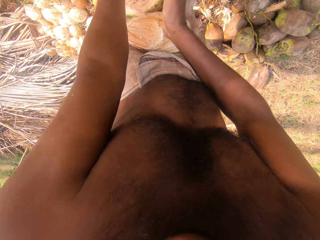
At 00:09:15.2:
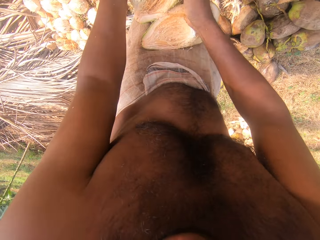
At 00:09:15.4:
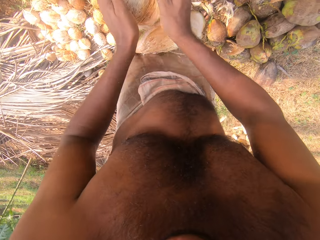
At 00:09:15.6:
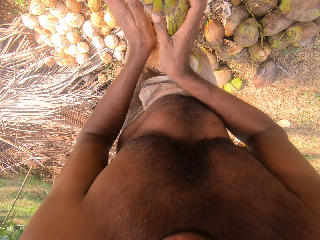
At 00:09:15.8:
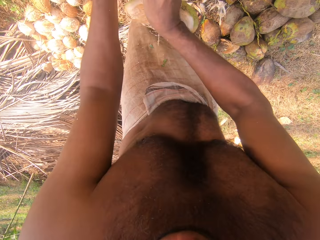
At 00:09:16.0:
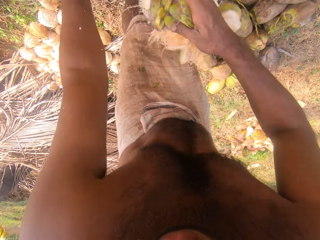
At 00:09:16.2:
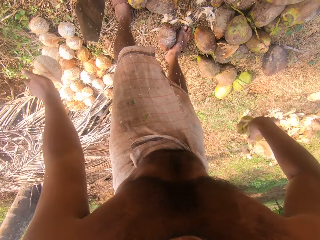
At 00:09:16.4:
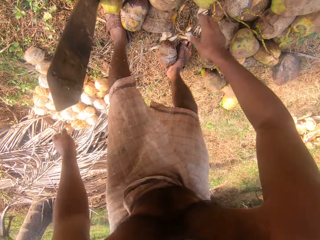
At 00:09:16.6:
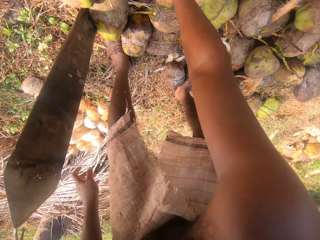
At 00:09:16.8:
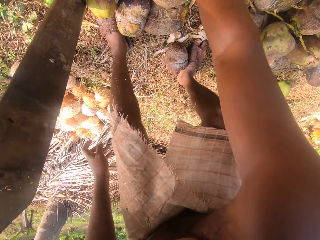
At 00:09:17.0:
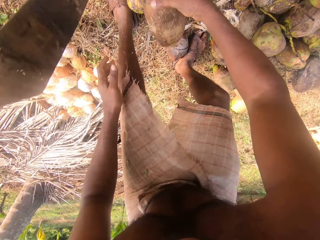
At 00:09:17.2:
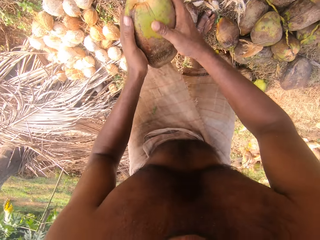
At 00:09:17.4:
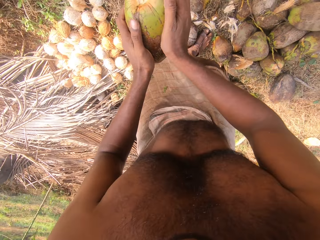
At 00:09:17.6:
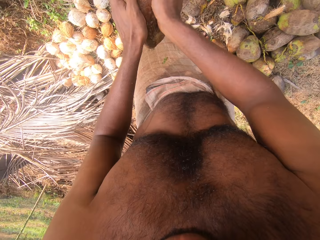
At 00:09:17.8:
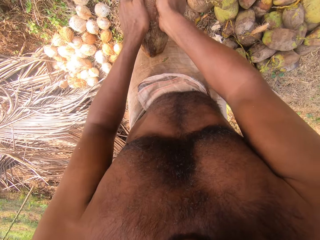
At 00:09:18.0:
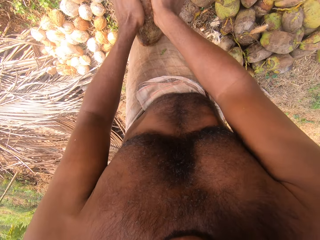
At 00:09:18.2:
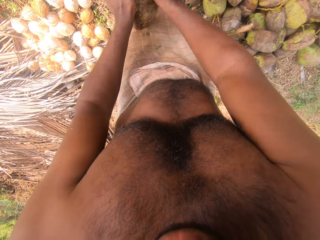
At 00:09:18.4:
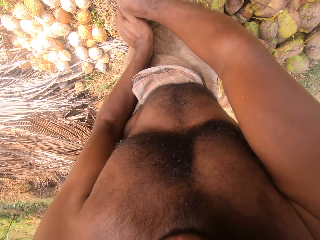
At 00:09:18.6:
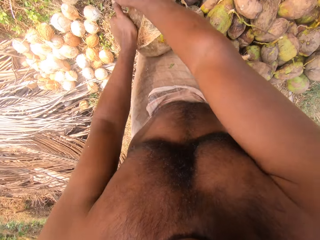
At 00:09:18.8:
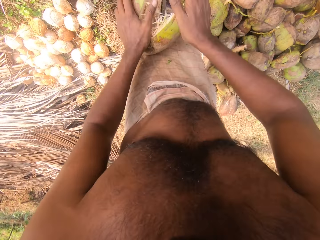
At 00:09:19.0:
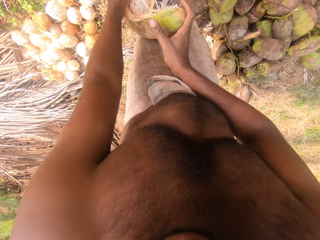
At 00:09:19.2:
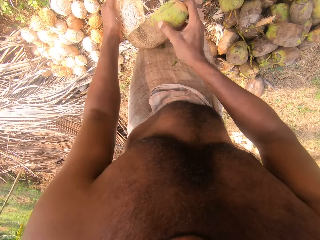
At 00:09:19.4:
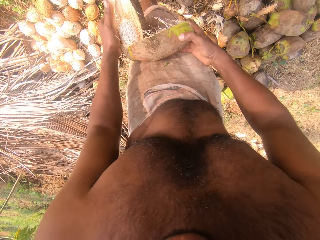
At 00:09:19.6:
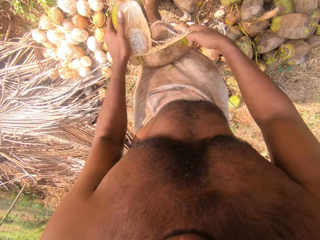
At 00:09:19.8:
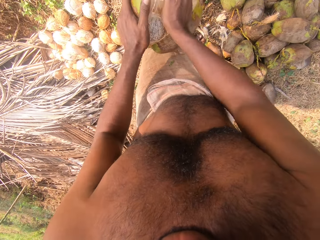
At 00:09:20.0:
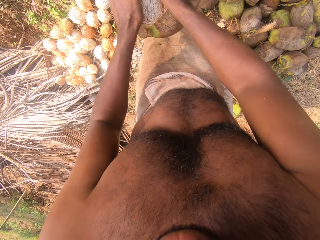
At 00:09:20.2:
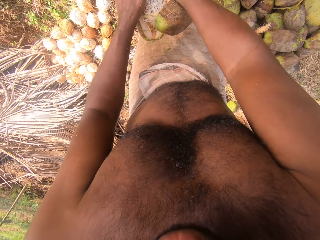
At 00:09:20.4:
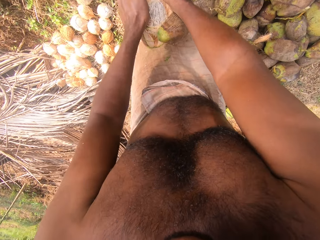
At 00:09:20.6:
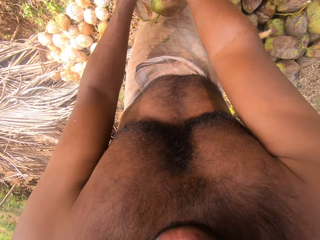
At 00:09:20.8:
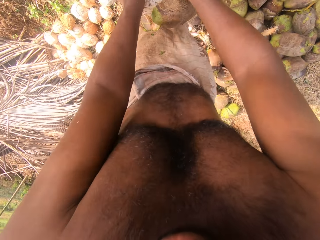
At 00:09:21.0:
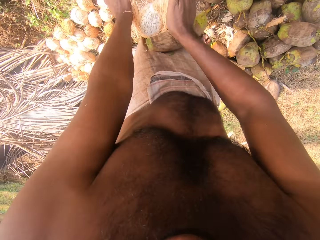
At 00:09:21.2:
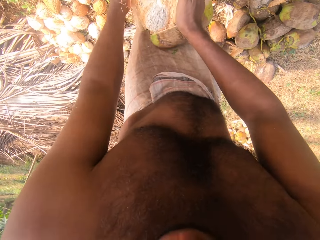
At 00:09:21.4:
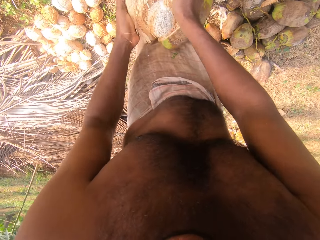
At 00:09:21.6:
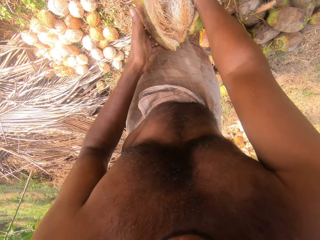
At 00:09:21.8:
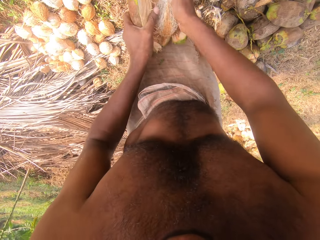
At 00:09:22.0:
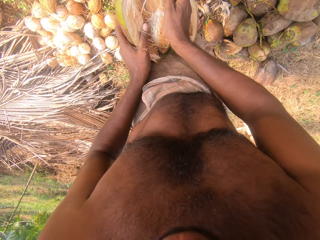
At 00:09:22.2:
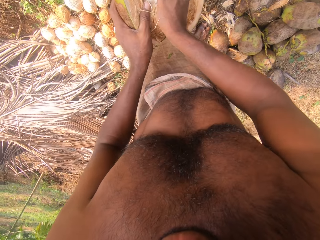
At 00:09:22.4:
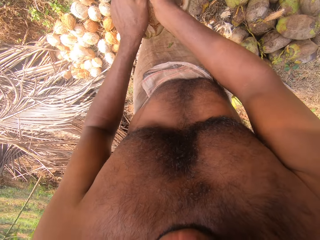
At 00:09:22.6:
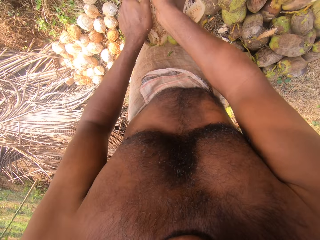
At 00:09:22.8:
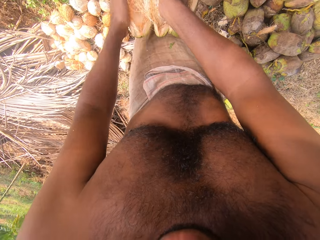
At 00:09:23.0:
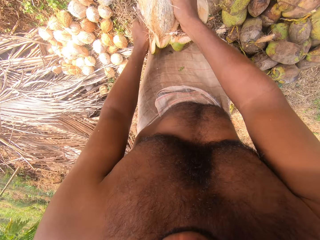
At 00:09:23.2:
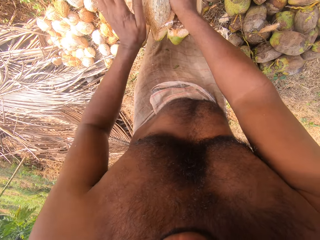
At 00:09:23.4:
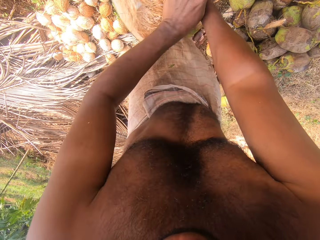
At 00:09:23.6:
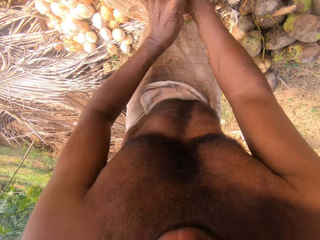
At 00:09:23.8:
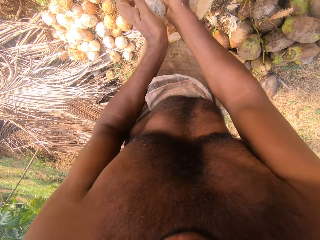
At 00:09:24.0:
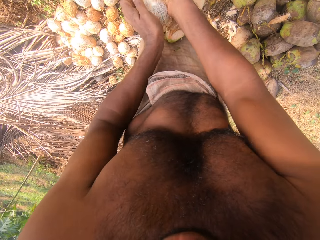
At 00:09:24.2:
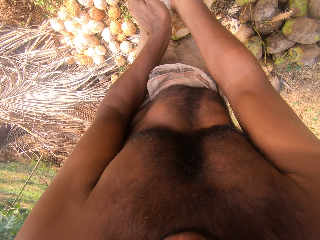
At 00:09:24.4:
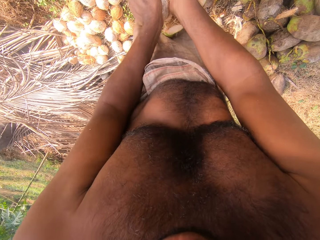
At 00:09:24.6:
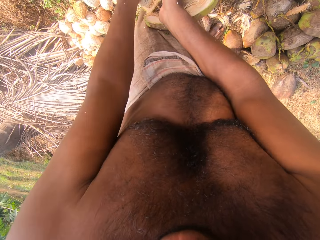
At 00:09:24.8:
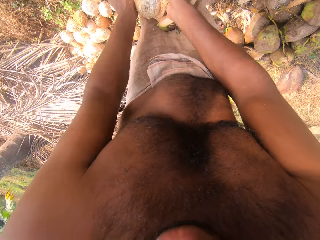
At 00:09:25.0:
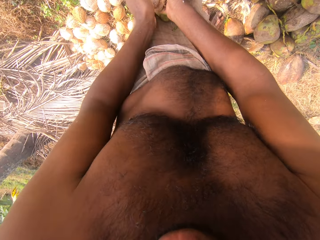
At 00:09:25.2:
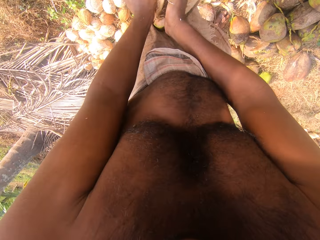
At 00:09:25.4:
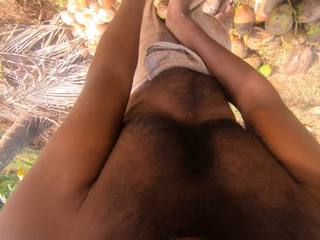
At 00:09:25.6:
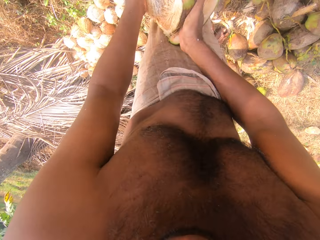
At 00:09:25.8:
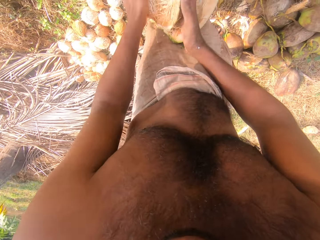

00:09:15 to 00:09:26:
The camera wearer drops the shell in his right hand on the ground. He drops the coconut in his left hand on the ground. He picks a coconut pod from the ground with his right hand. He holds the coconut pod with both hands. He removes the shell from the coconut pod with both hands. He holds the coconut in the pod with his left hand. He removes the shell from the coconut pod with both hands.

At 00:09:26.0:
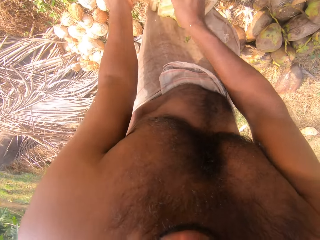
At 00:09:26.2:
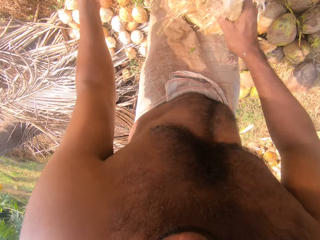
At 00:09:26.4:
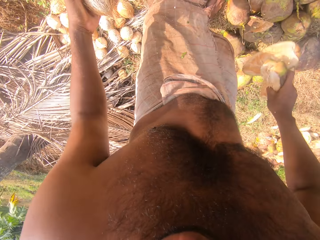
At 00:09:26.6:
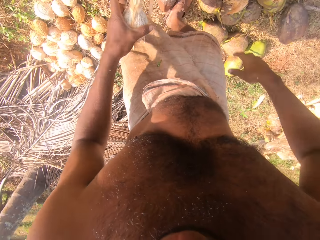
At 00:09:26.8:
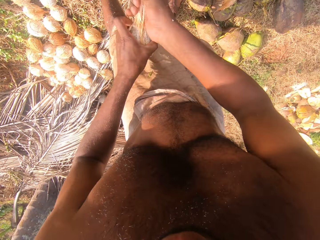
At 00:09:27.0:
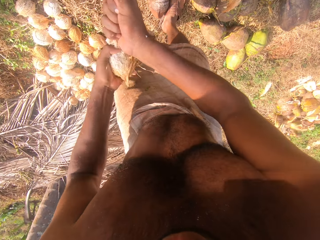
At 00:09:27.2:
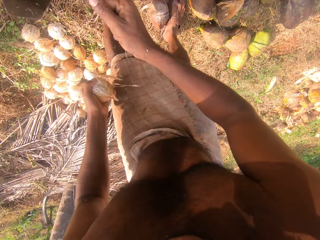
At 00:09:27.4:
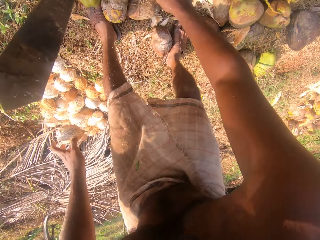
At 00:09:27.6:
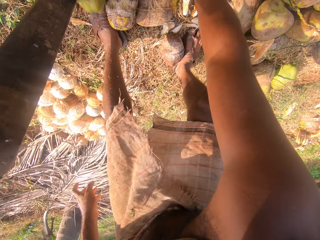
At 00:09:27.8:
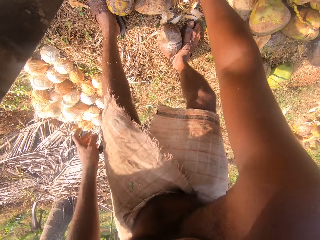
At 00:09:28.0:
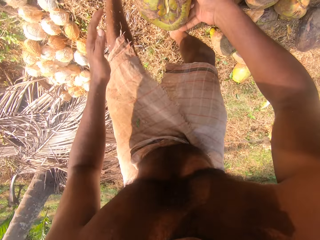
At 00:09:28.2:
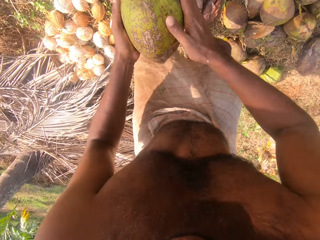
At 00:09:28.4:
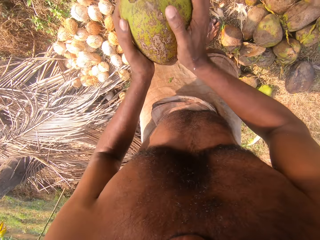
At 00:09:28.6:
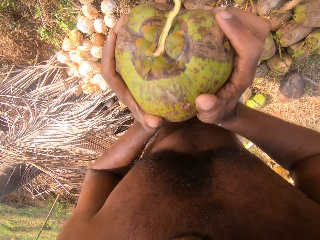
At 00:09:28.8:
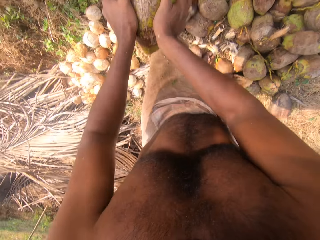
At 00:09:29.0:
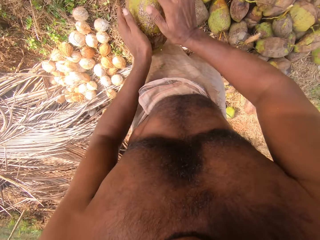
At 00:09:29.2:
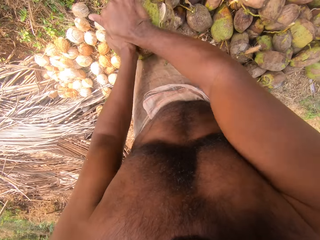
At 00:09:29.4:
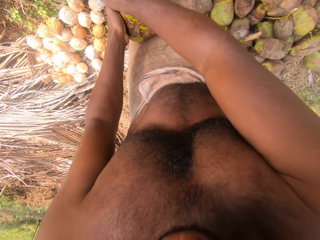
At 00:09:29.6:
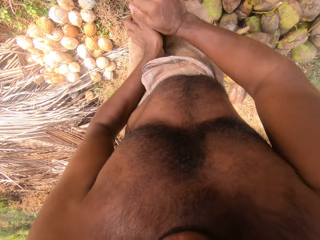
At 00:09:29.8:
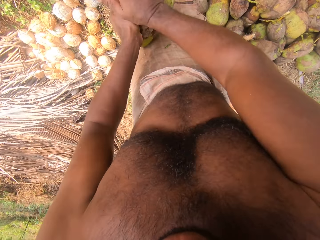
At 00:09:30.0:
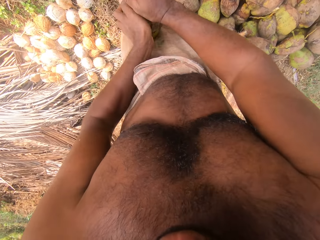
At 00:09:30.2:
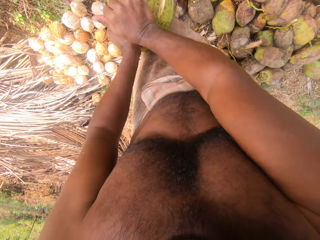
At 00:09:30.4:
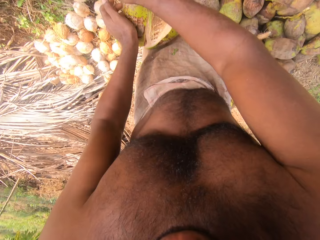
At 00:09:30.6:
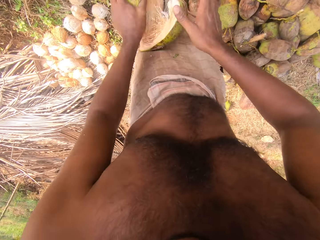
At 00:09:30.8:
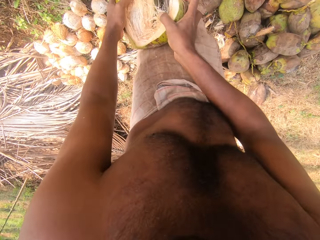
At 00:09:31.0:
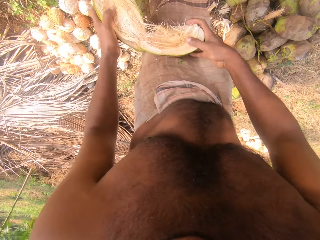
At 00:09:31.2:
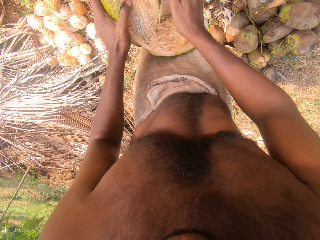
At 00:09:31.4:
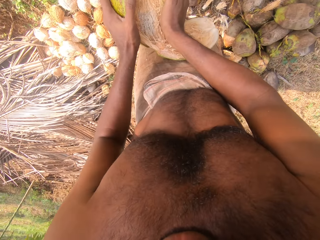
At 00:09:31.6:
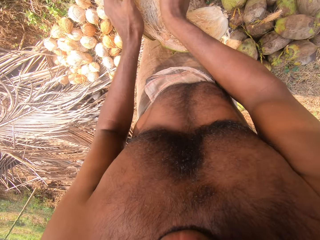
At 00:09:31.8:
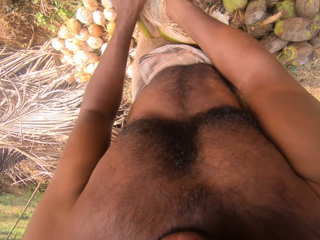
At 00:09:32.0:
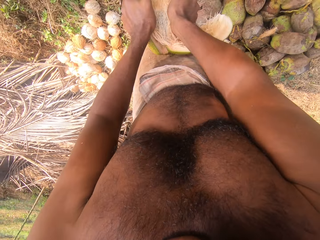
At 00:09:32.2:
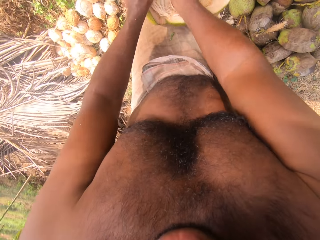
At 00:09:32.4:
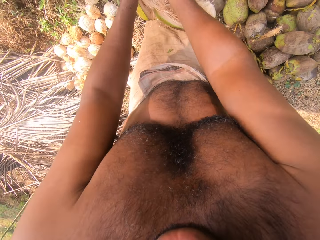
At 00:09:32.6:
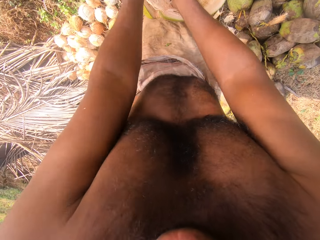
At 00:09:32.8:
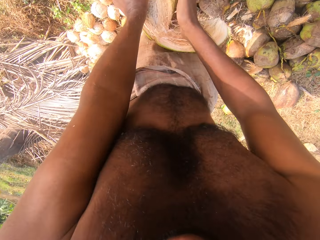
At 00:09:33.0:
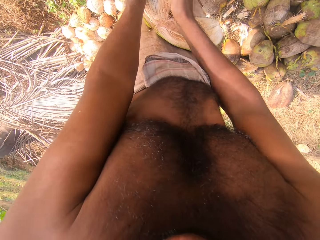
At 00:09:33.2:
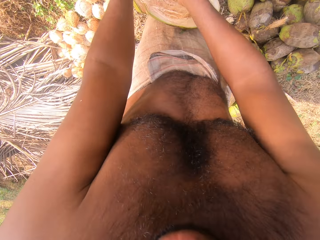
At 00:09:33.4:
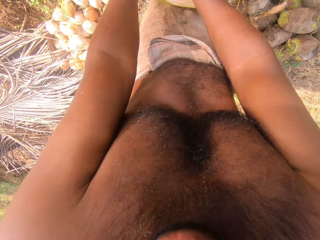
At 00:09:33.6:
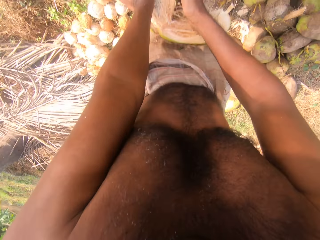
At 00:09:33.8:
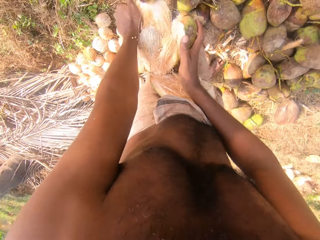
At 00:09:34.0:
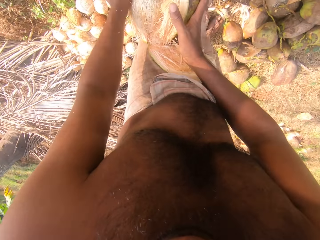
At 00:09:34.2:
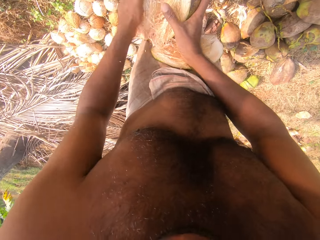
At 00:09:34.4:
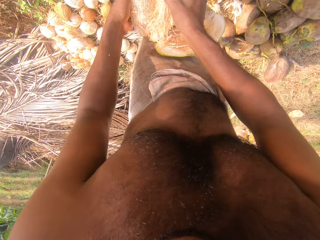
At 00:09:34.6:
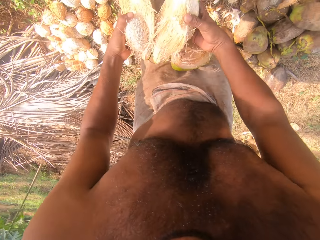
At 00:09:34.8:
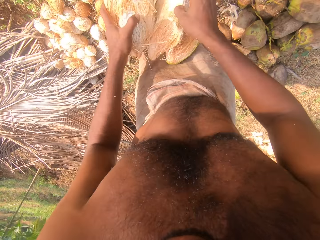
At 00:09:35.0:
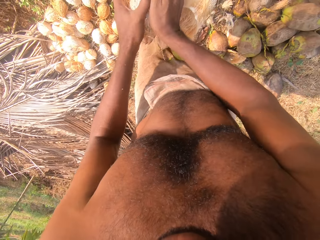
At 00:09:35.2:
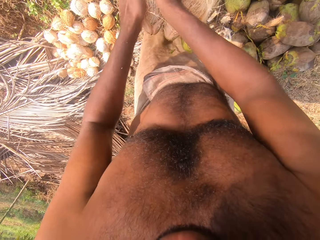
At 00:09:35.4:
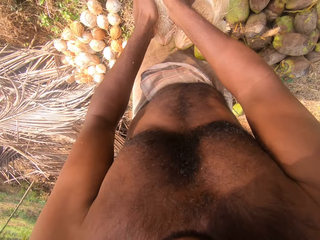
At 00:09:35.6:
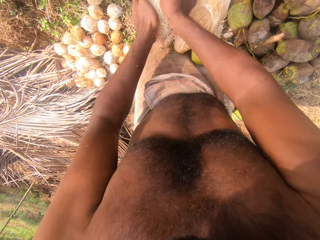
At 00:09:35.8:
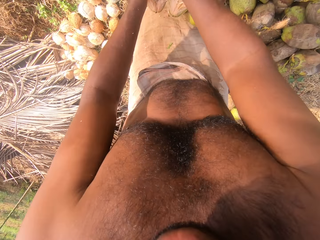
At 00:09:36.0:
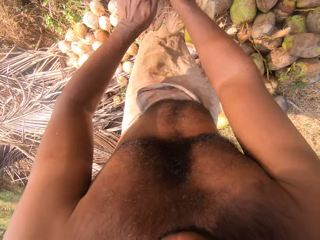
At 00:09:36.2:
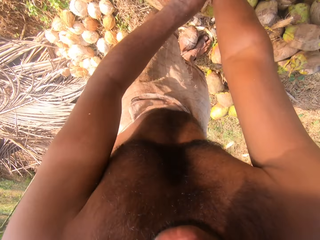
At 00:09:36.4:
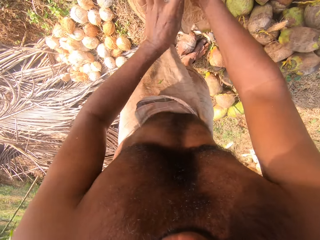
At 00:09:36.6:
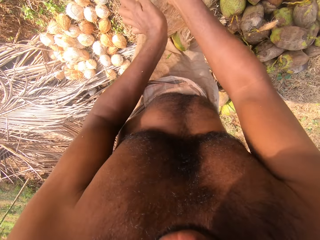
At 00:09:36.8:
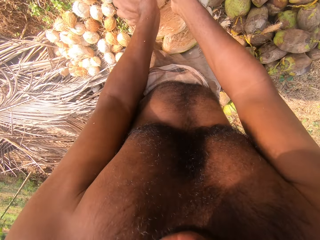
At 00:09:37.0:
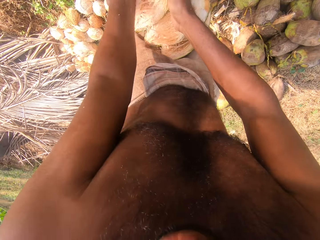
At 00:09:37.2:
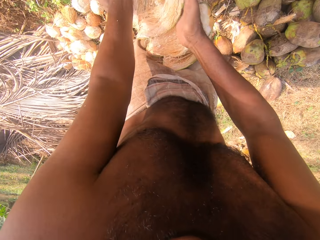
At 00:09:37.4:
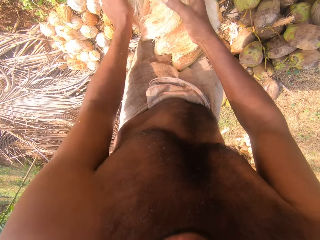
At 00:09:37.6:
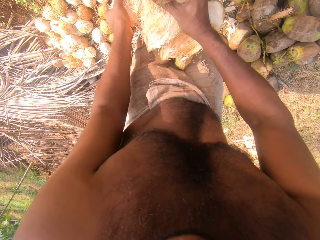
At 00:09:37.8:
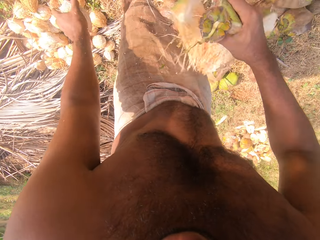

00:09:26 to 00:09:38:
The camera wearer drops the shell in his right hand on the ground. He removes the shell from the coconut in his left hand with his right hand. He drops the shell in his right hand on the ground. He drops the coconut in his left hand on the ground. He picks a coconut pod from the ground with his right hand. He holds the coconut pod with both hands. He hits the coconut pod in his hands on the pole stick on the ground. He removes the shell from the coconut pod with both hands.
